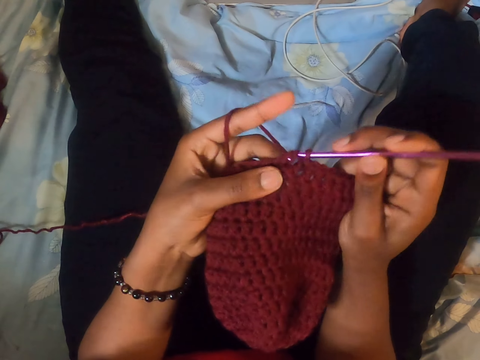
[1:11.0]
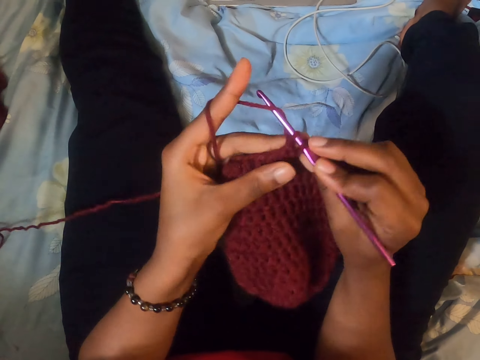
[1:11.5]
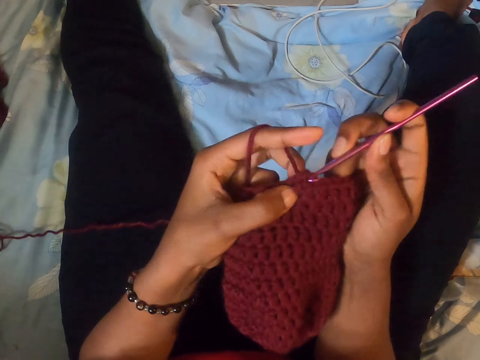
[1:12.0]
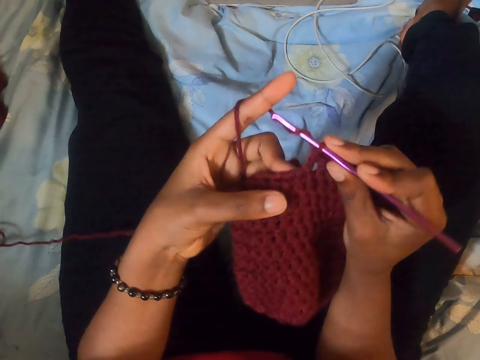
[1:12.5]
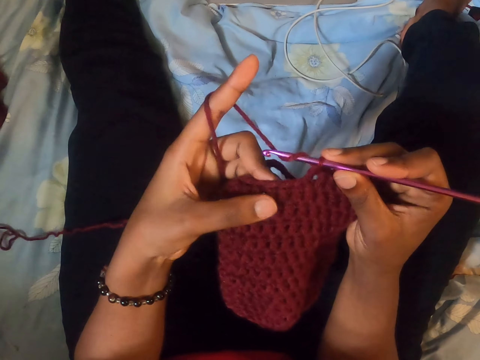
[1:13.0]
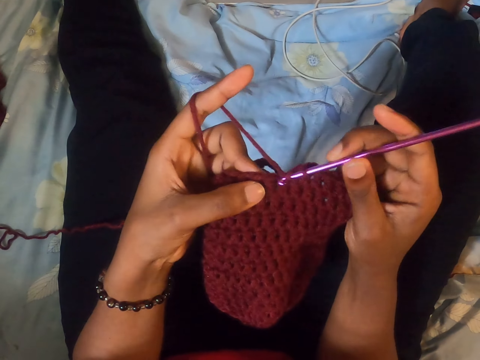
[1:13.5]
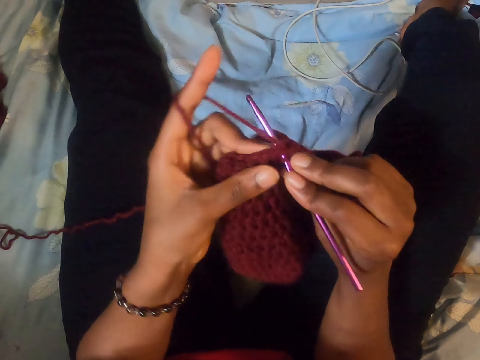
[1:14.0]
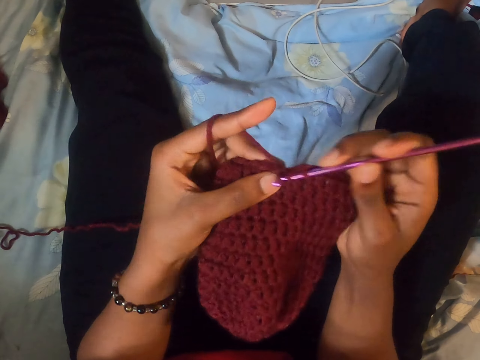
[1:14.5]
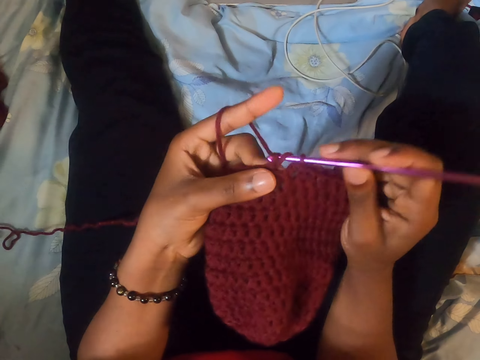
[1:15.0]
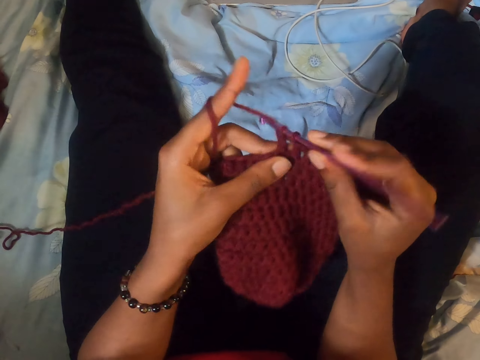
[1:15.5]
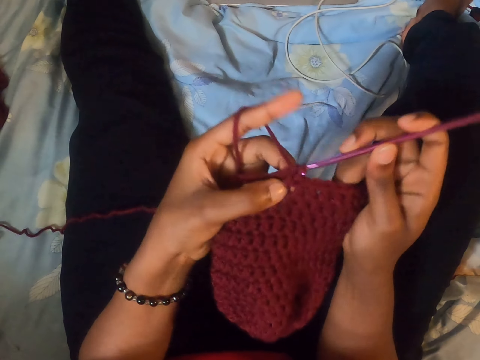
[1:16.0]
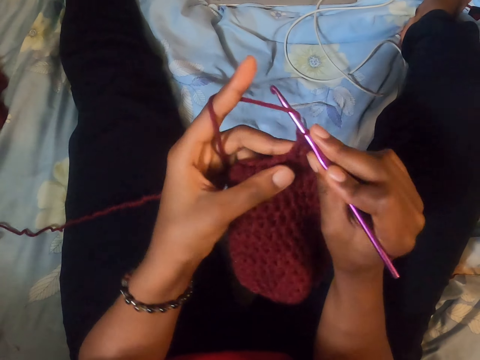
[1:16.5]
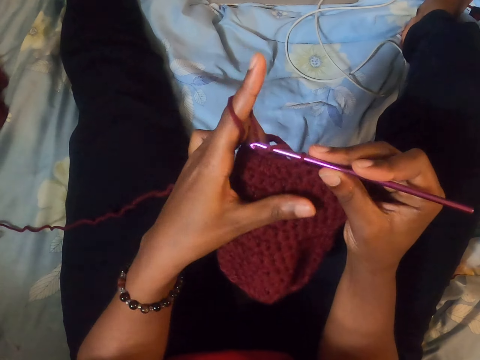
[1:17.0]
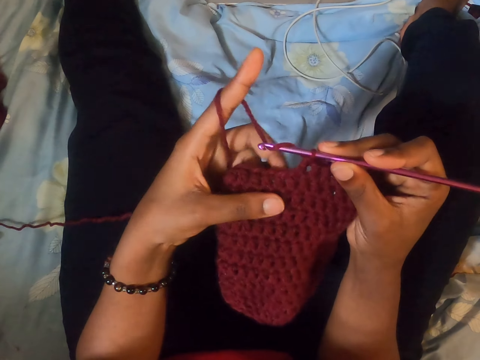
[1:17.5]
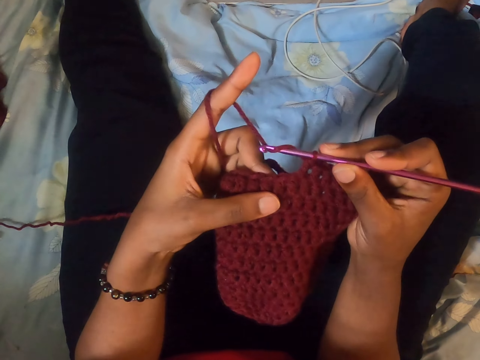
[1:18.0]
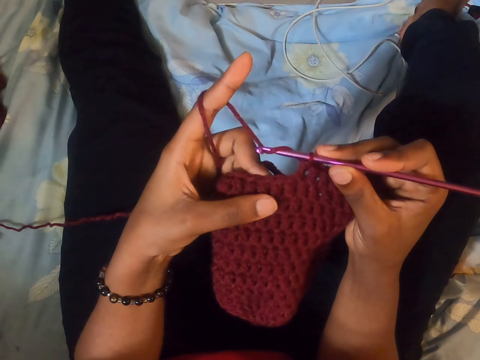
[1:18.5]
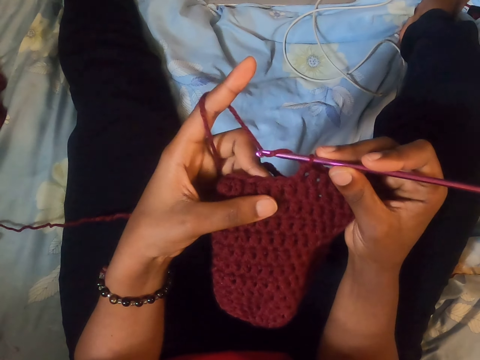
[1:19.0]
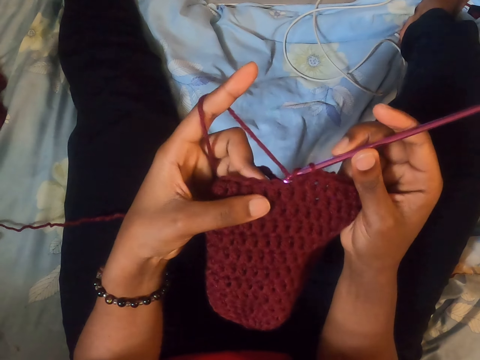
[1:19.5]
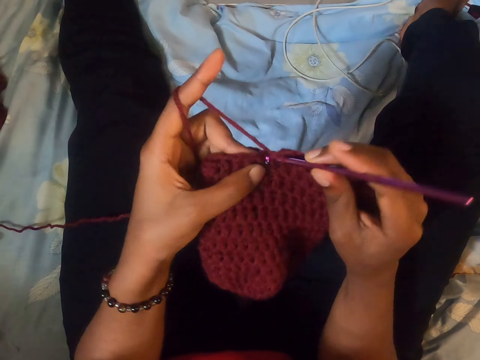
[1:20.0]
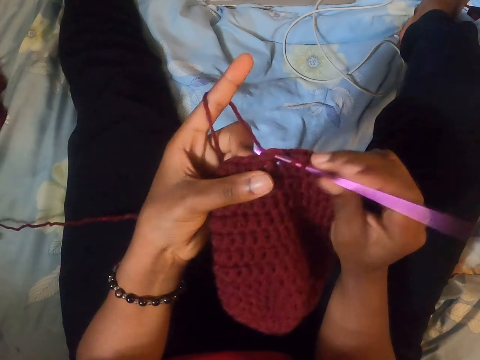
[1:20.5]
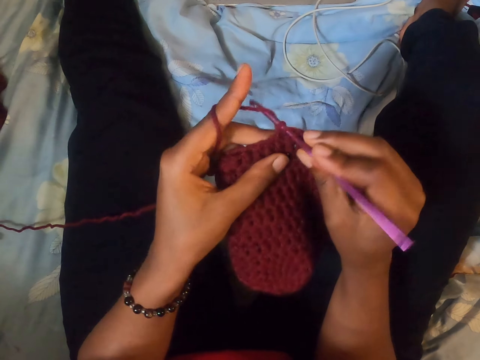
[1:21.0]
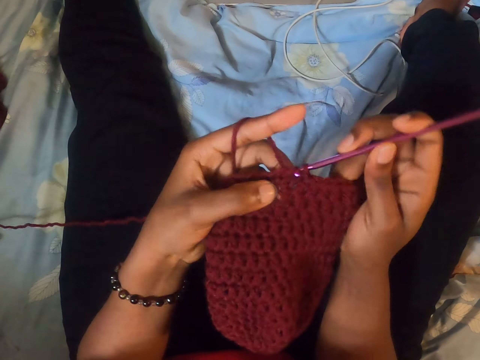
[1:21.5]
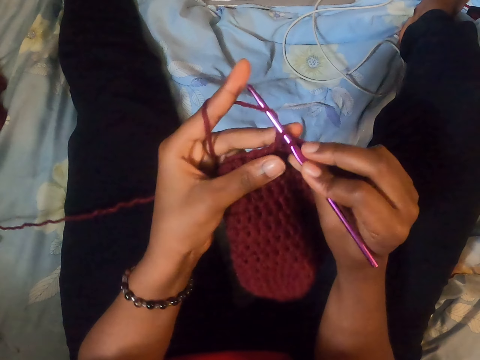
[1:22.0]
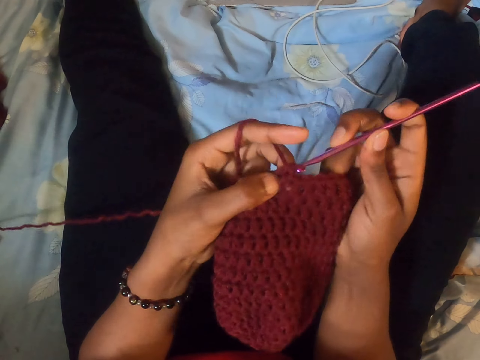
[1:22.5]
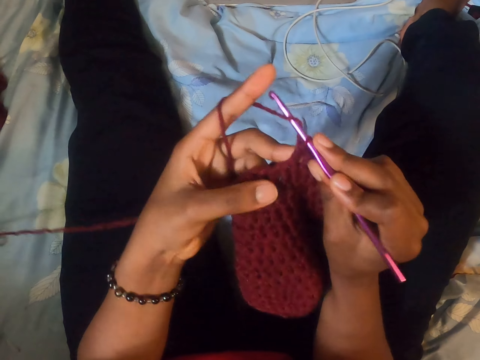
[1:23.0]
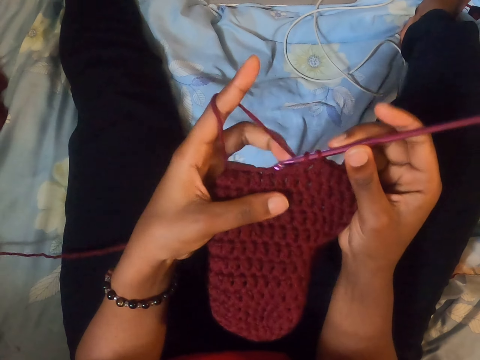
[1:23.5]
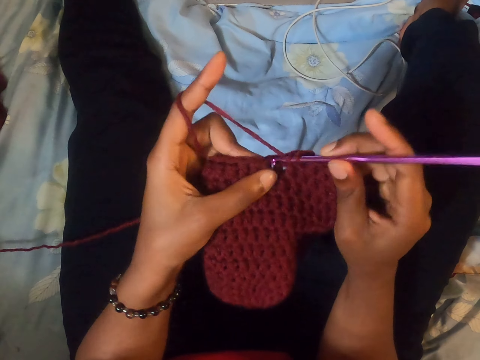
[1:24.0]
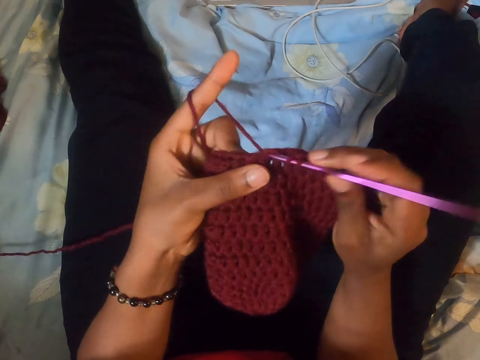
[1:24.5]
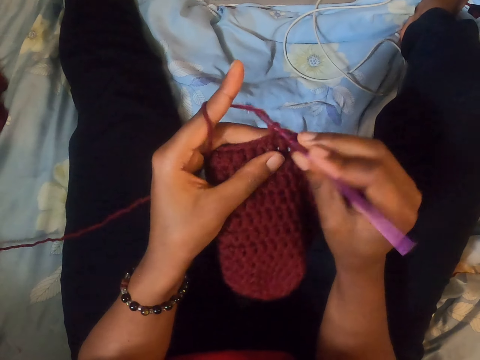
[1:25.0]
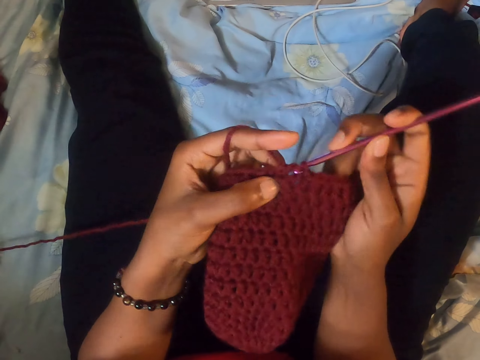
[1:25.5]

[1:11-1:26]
The camera wearer stops sewing. They sew with a needle. They stop sewing. They sew with the needle.

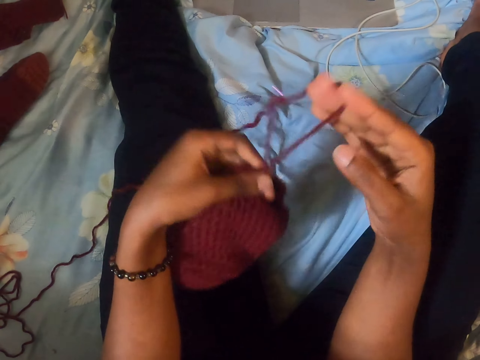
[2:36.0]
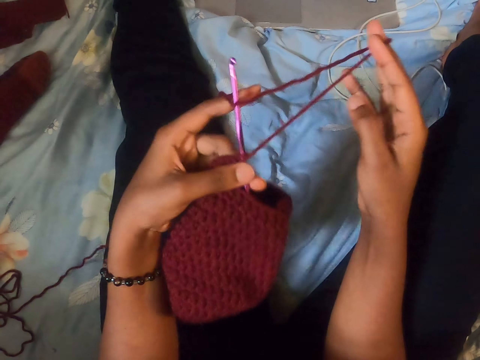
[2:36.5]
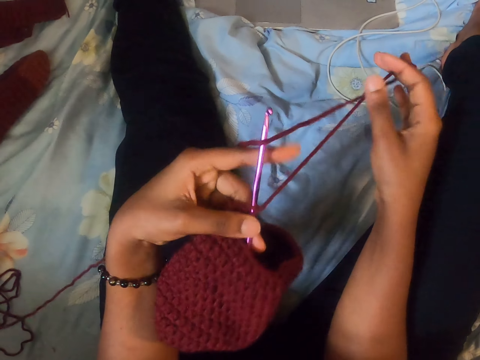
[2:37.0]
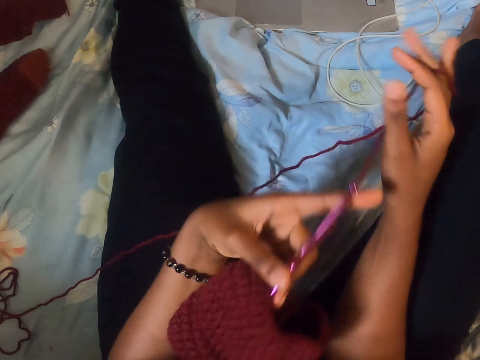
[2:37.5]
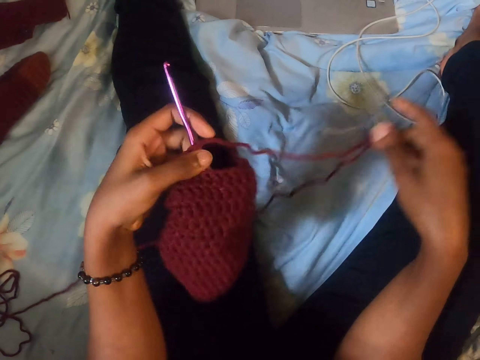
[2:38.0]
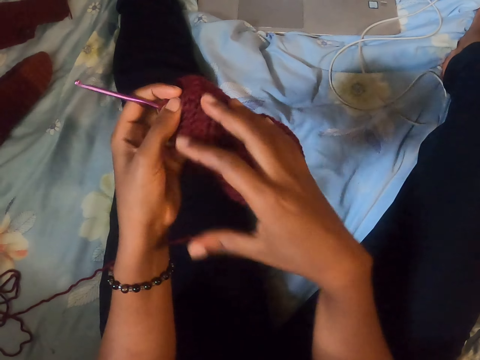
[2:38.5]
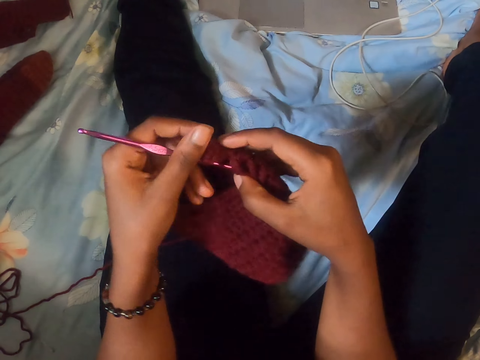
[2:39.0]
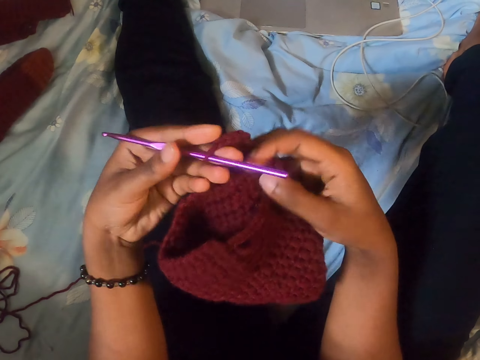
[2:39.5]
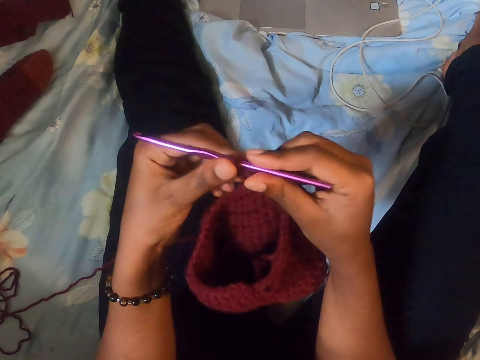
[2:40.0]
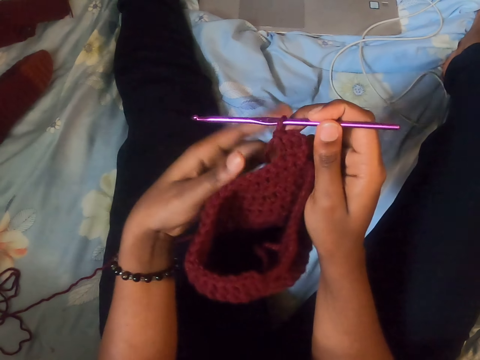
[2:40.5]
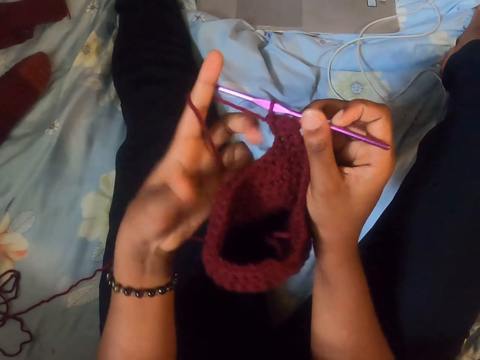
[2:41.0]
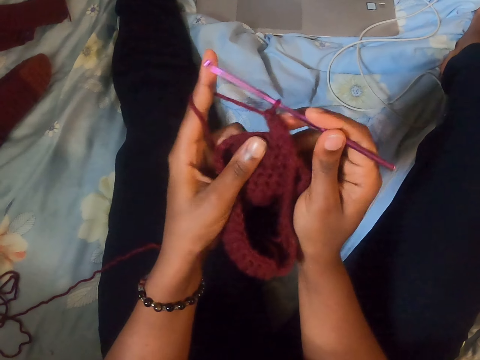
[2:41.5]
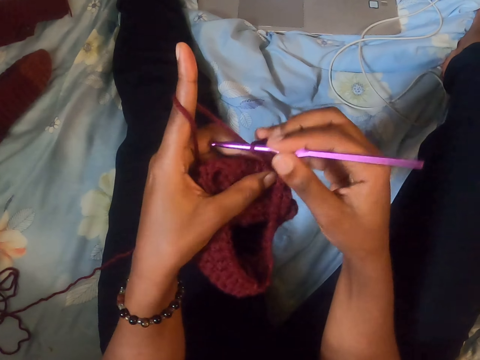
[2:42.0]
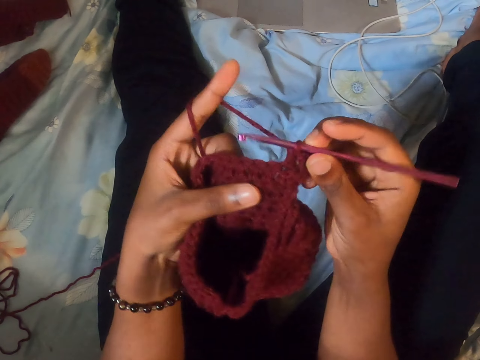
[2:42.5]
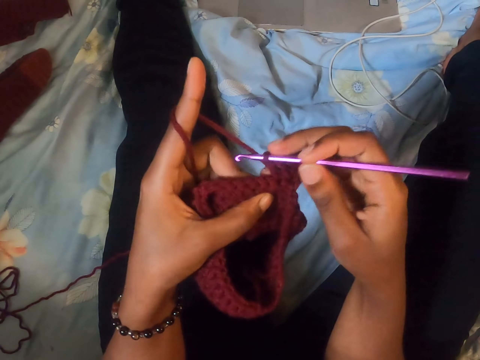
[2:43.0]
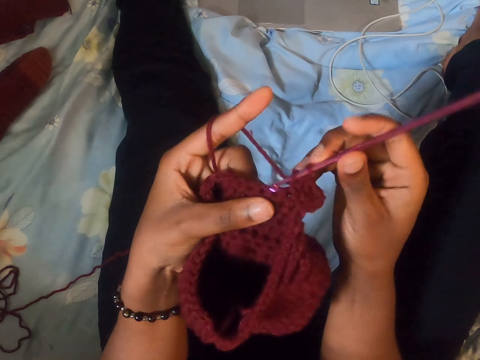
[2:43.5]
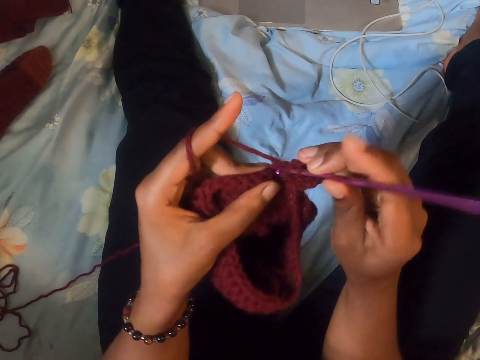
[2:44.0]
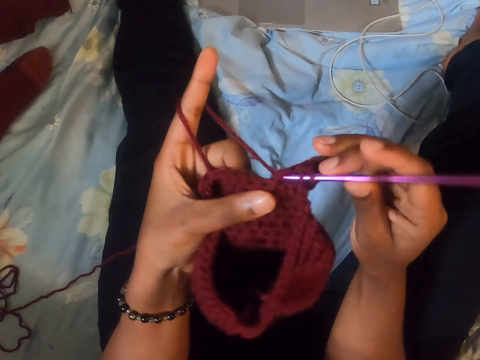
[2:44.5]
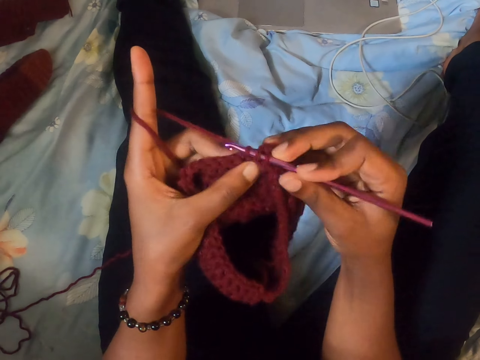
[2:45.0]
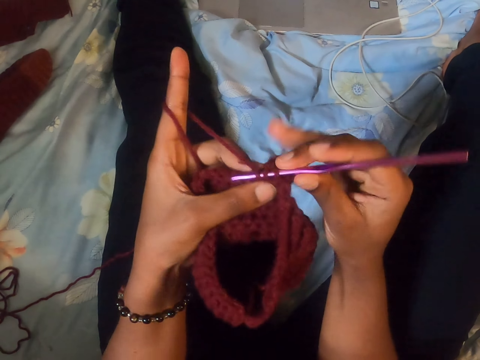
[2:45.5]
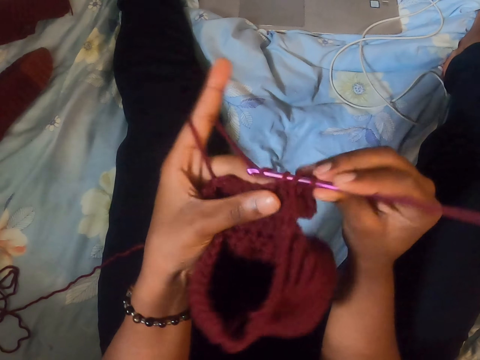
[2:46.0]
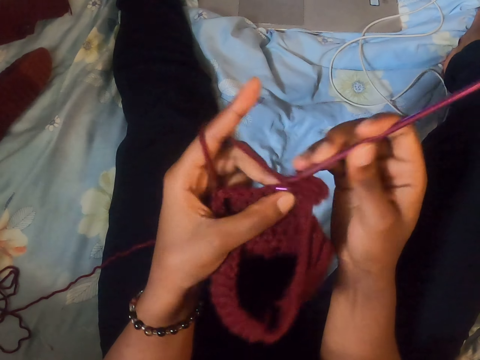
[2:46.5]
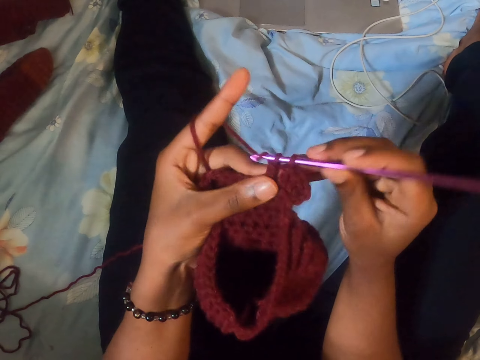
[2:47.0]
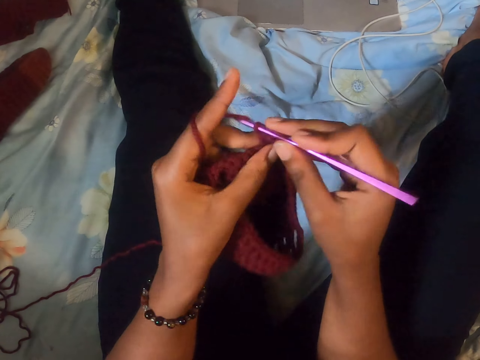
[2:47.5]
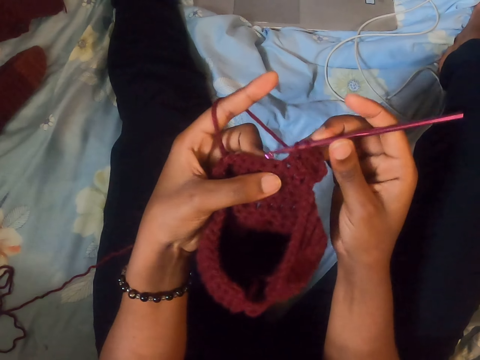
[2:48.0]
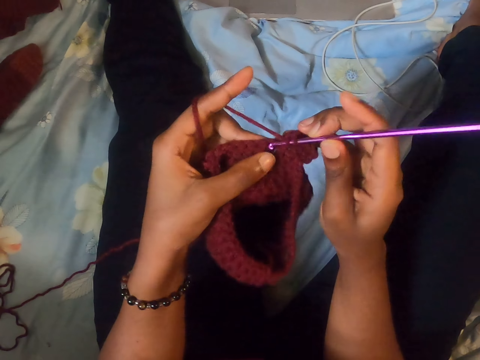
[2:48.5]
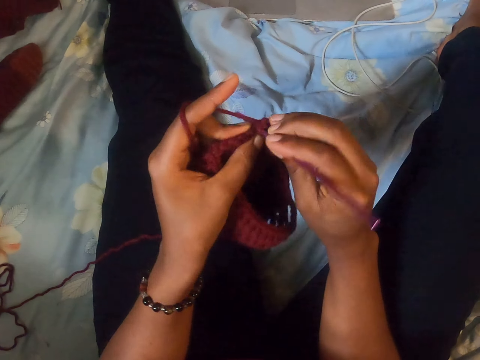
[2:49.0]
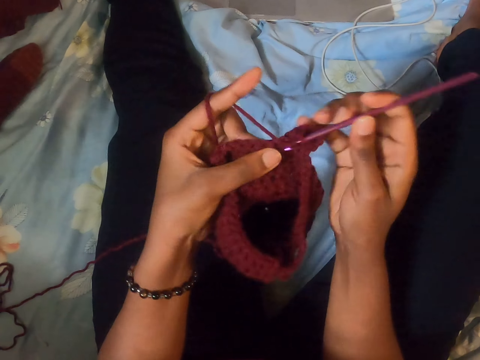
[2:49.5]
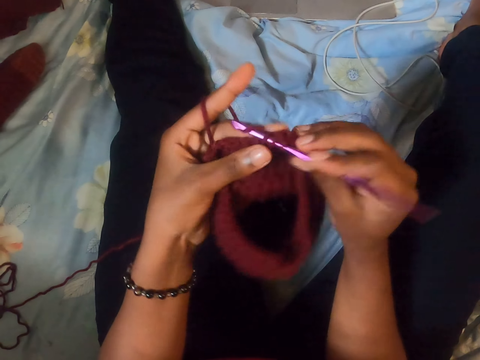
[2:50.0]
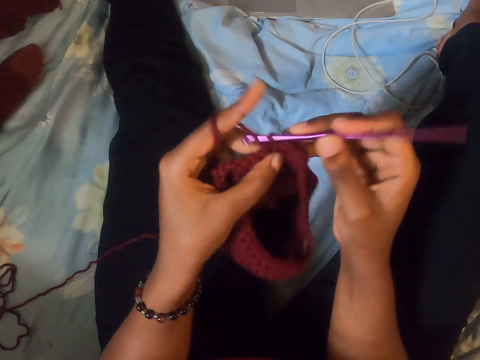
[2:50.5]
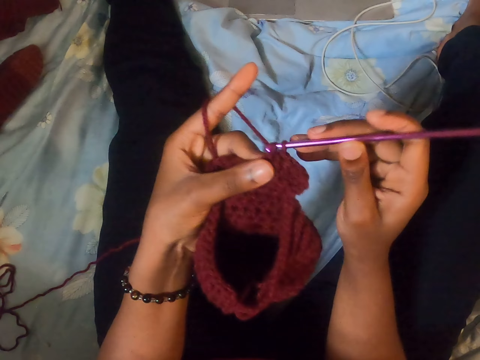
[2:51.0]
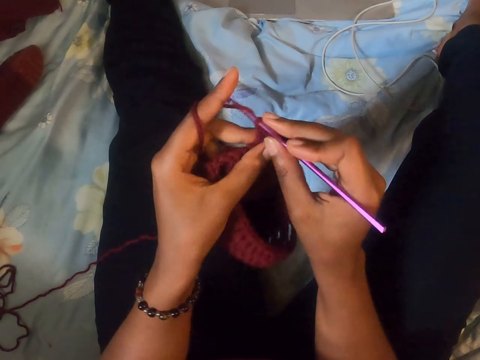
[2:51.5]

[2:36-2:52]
The camera wearer adjusts the yarn. He crochets the yarn with the crochet hook in his right hand. He sews with a needle.
